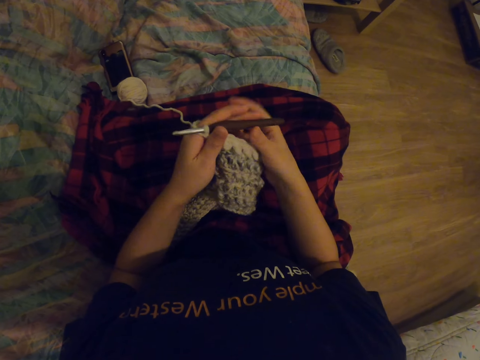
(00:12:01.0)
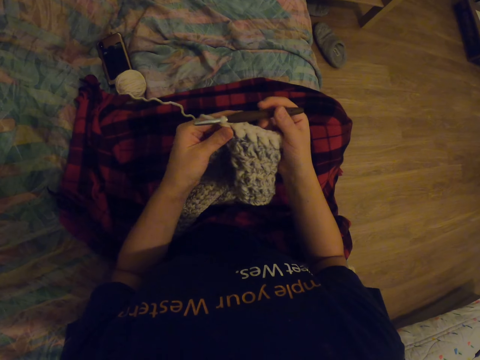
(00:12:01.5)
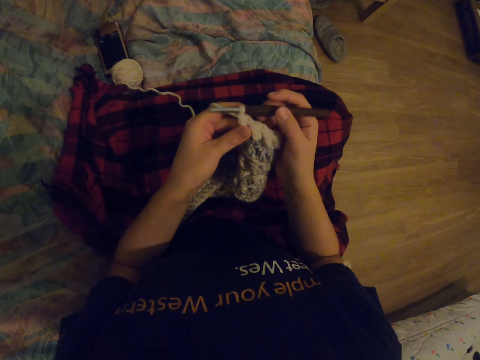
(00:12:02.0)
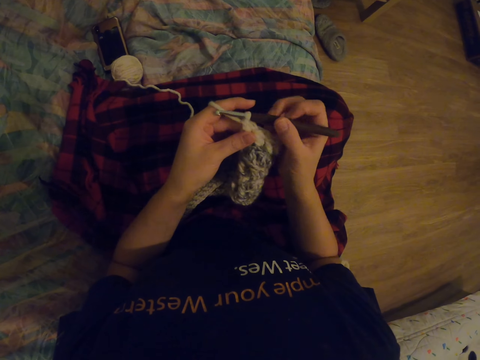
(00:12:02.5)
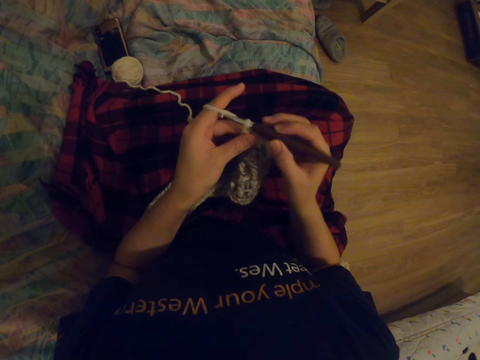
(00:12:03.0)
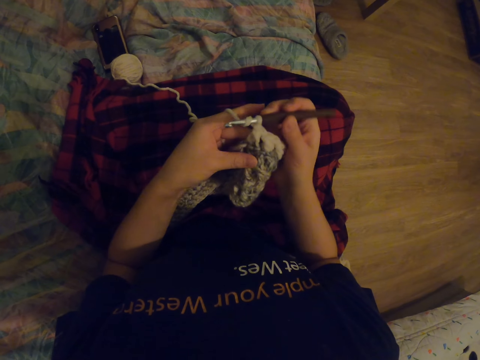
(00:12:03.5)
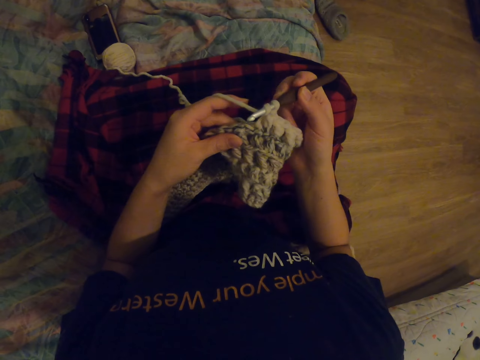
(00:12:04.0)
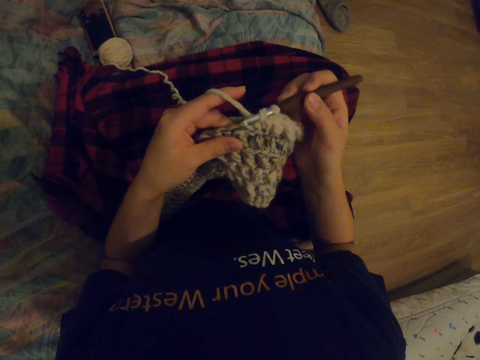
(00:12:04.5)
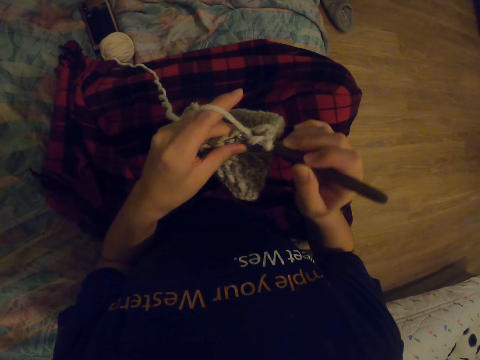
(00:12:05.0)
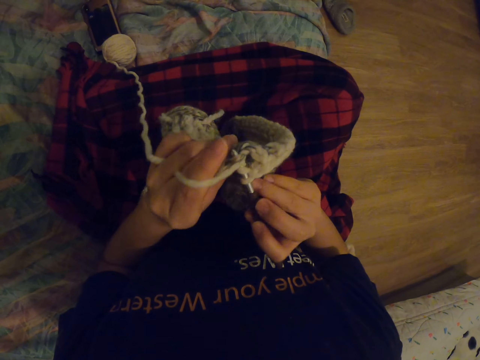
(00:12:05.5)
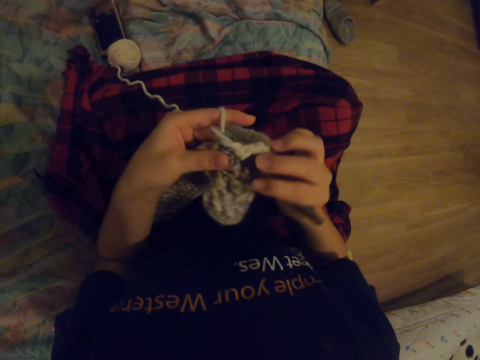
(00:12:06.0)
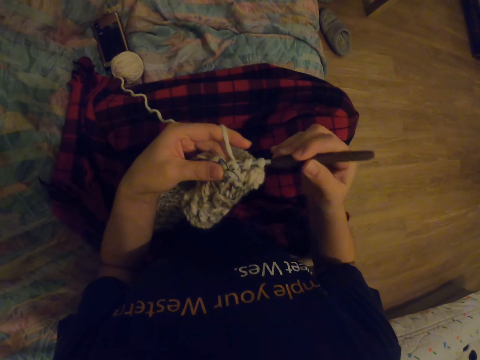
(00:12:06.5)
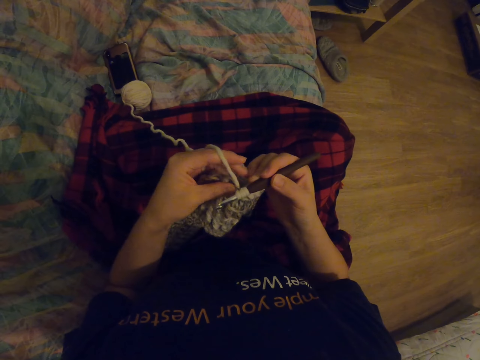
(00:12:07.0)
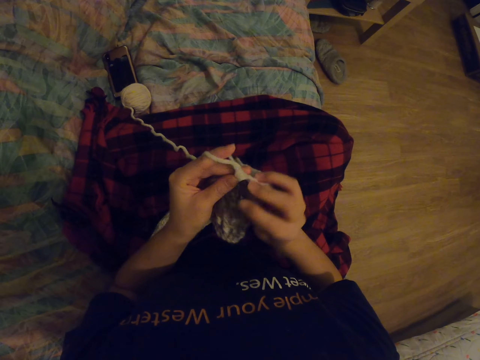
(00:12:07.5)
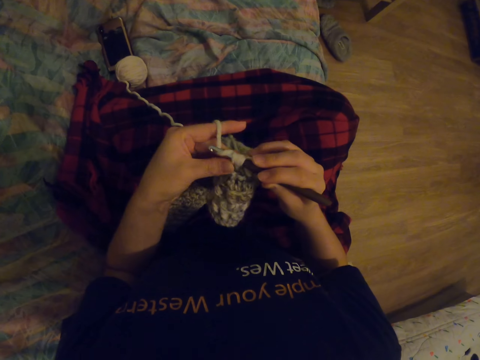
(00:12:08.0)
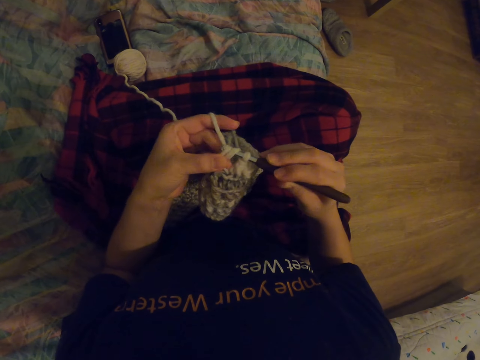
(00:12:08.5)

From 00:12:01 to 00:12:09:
The camera wearer knits with a crochet hook.

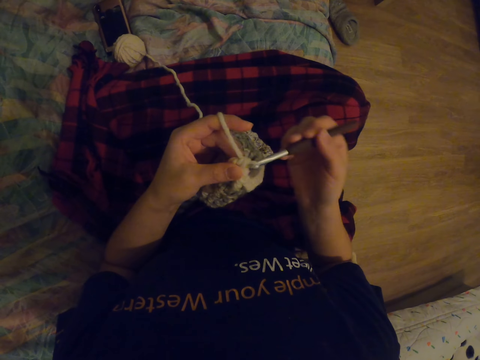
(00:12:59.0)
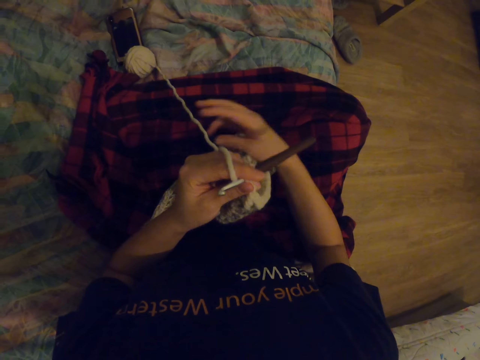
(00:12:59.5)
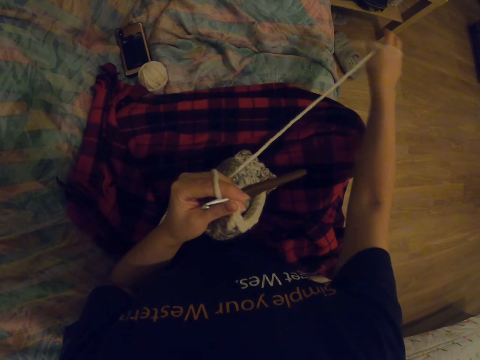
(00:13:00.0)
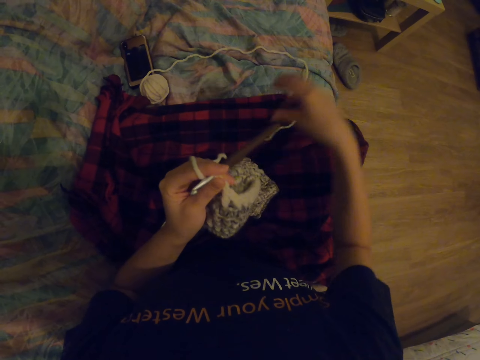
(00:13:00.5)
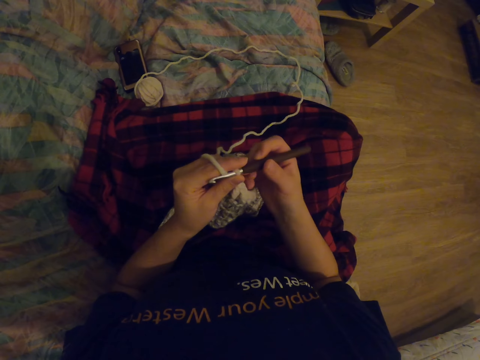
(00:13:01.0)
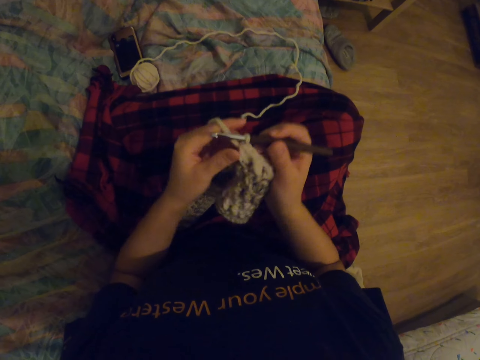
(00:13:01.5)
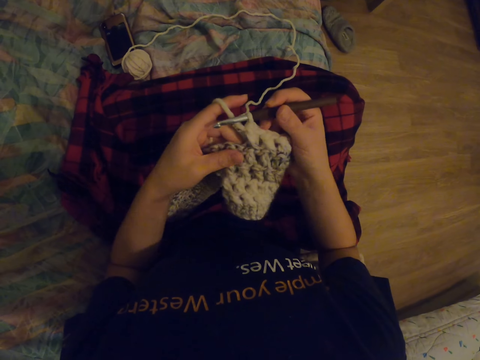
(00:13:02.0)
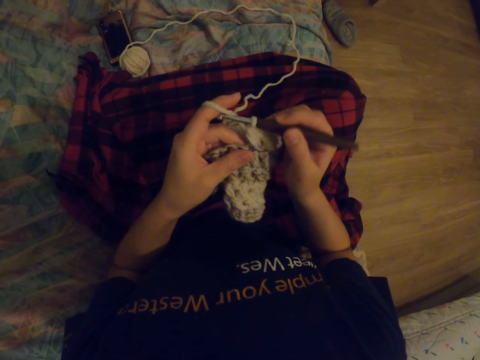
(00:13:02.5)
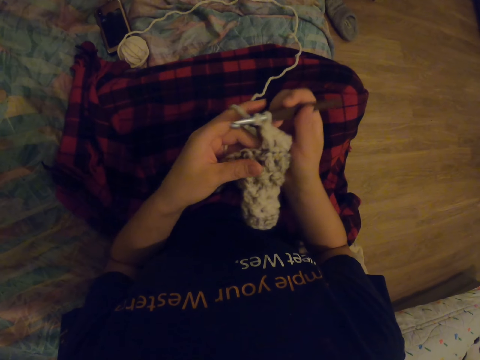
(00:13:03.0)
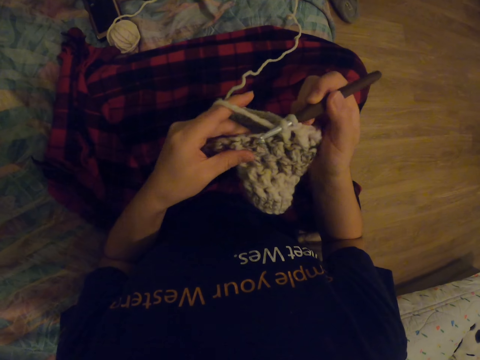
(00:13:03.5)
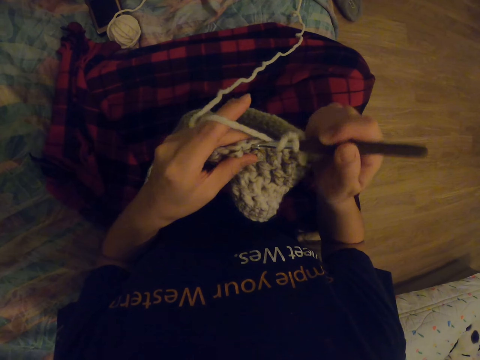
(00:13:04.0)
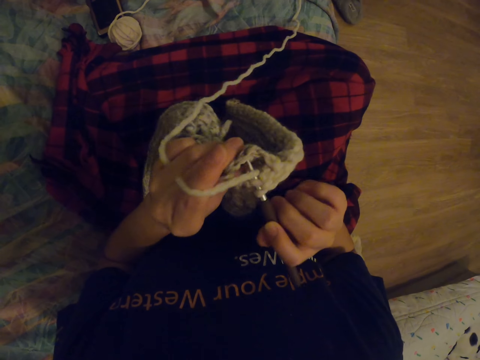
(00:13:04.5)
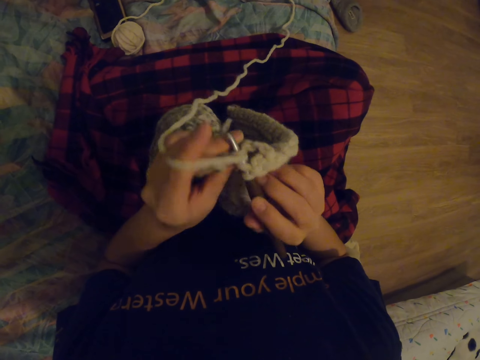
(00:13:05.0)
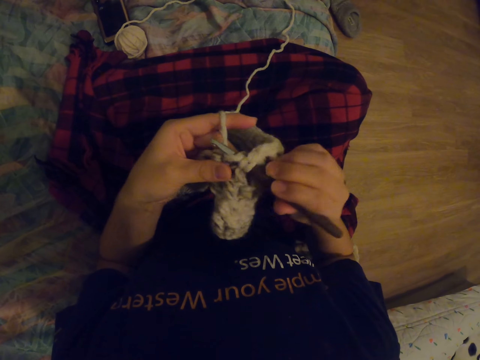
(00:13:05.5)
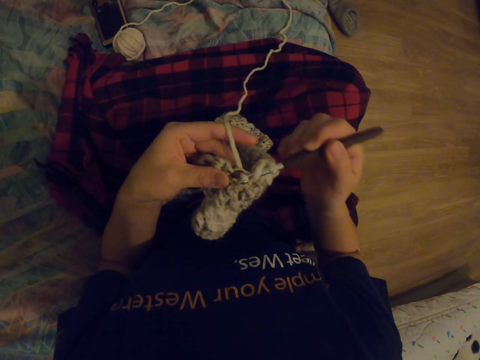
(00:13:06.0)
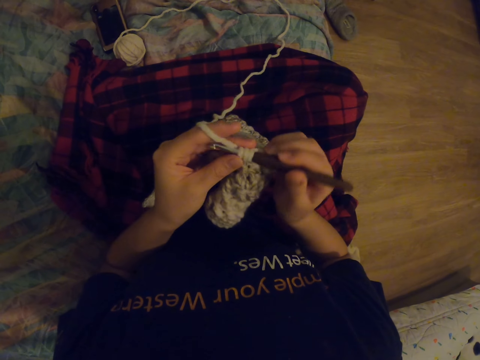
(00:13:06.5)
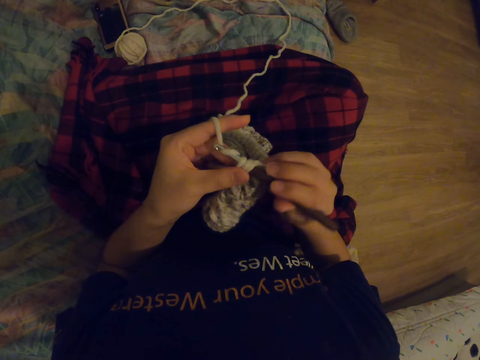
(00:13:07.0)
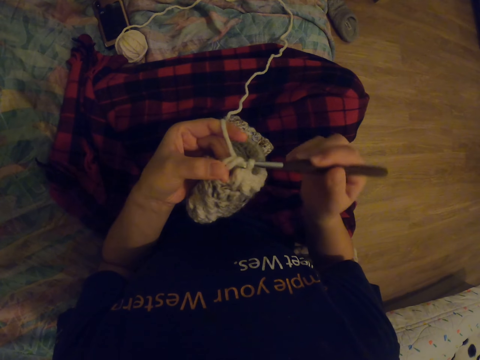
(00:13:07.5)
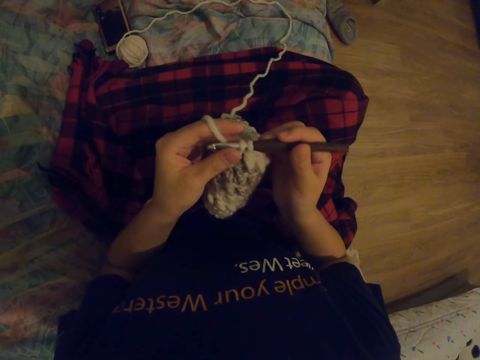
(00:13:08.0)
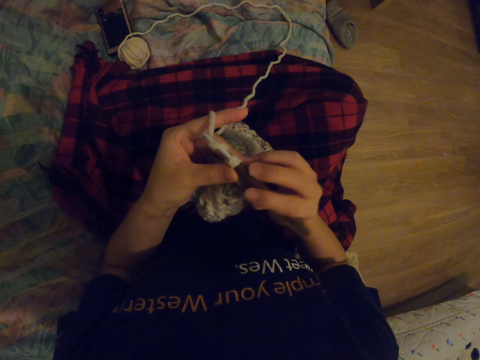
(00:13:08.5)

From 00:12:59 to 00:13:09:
The camera wearer pulls the thread. They knit crochet with a crochet hook.

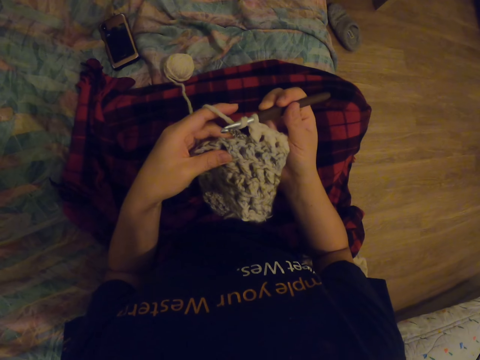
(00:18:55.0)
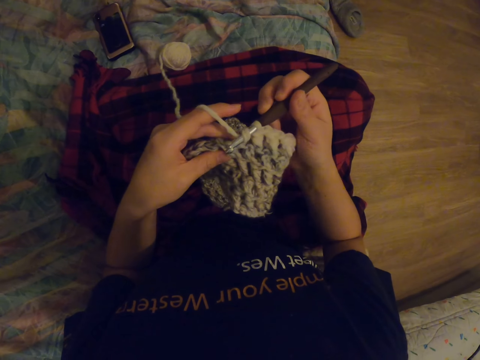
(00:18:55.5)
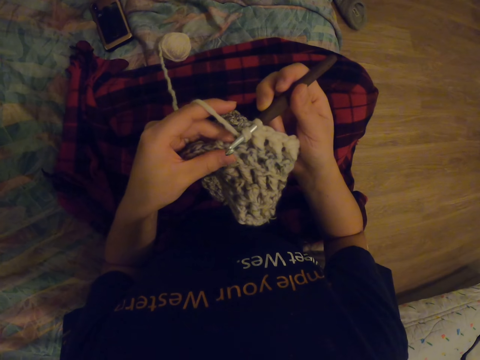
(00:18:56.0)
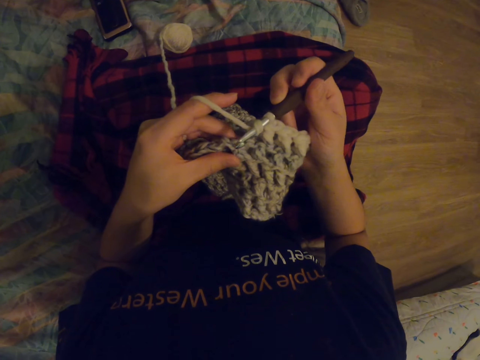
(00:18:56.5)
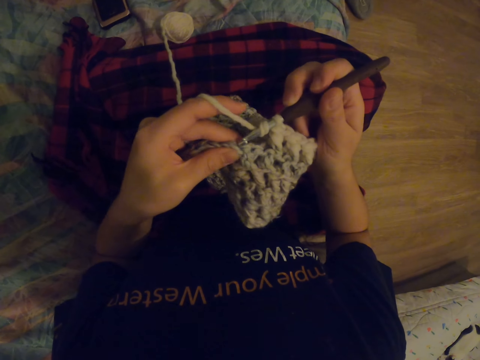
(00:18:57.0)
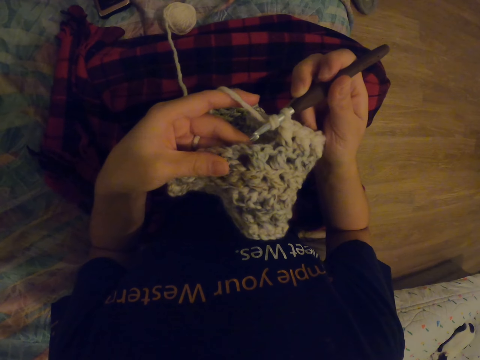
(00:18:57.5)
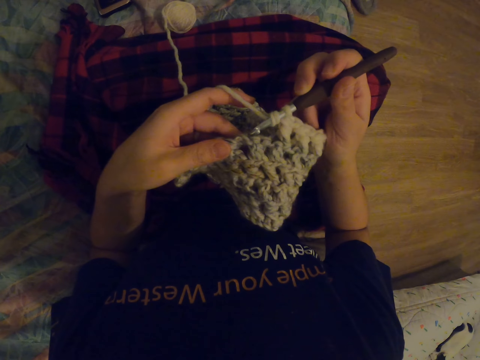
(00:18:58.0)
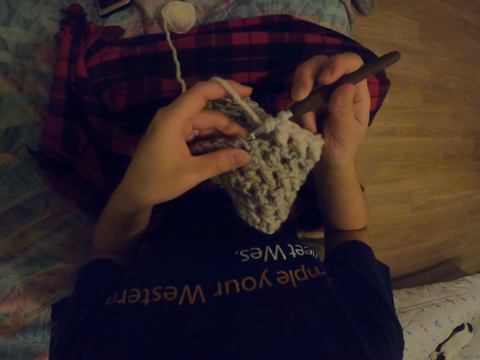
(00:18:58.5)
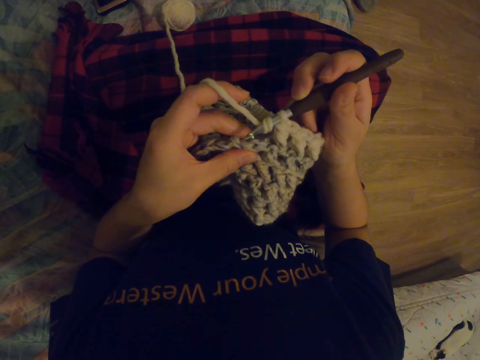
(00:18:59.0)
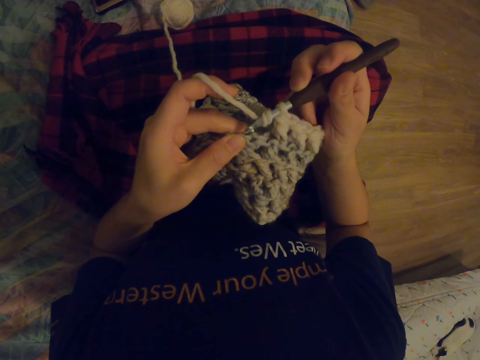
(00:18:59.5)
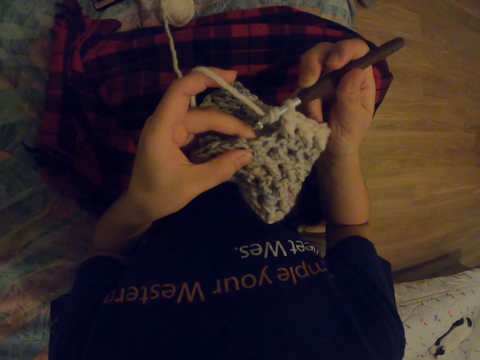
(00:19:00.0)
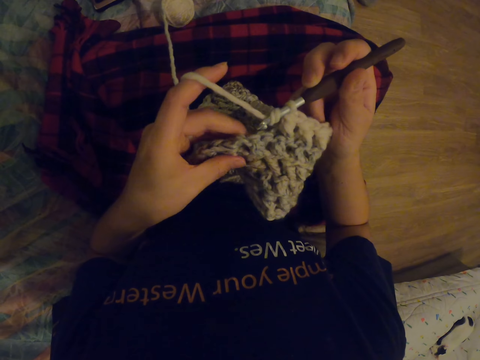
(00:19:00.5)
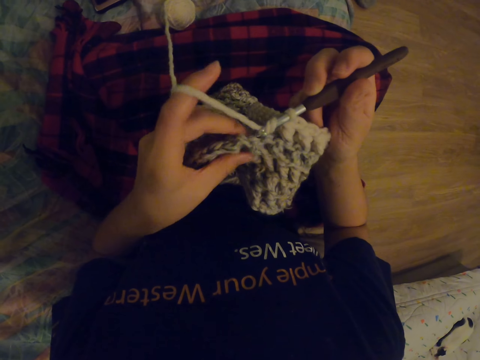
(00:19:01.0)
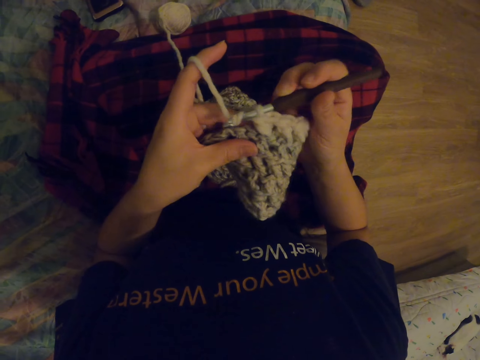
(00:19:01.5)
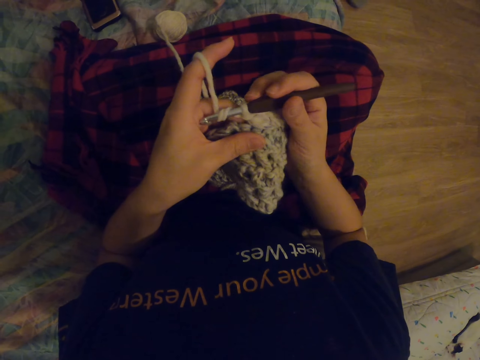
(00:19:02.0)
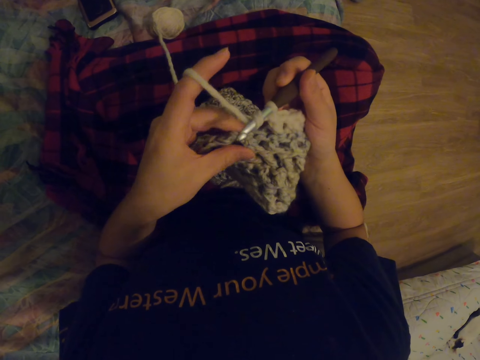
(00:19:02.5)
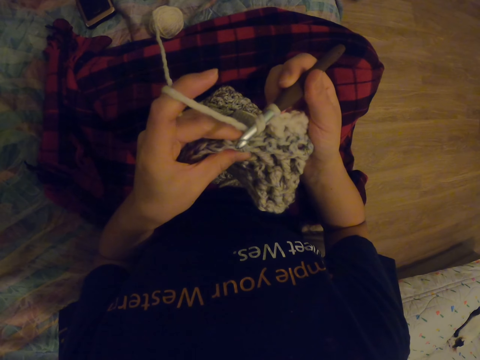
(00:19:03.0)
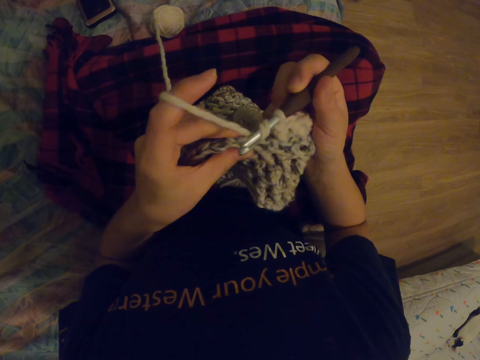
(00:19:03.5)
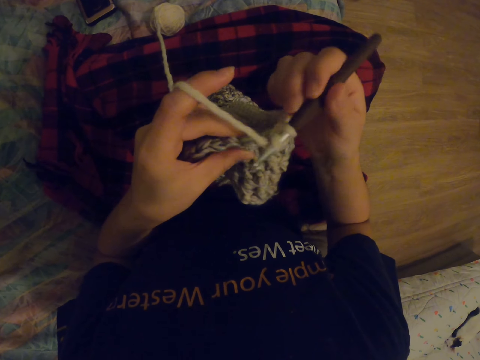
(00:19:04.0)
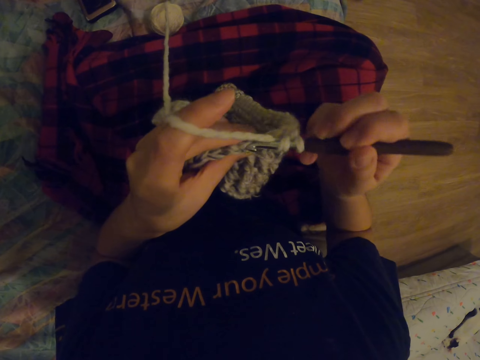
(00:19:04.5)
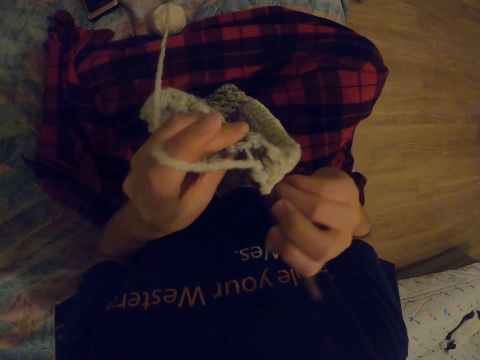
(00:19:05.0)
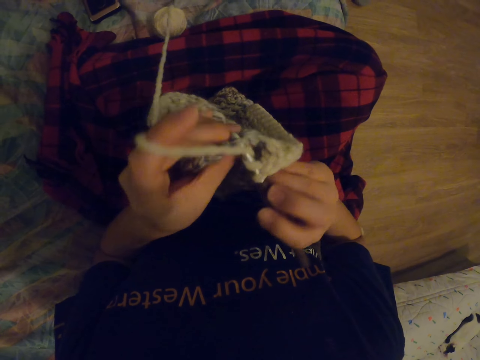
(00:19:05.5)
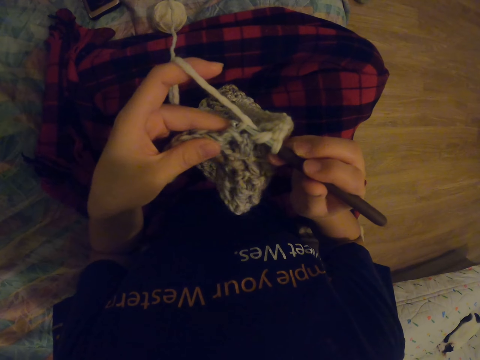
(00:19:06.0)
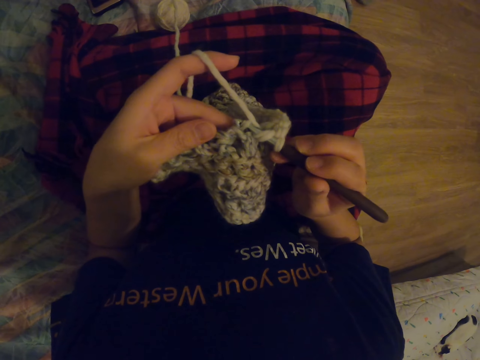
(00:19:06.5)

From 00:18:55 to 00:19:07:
The camera wearer looks at the knitted scarf. They knit with a crochet hook.
